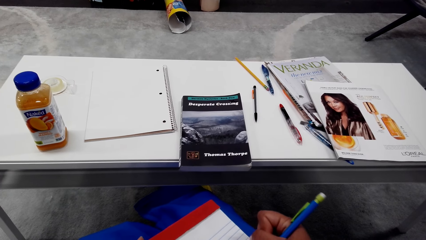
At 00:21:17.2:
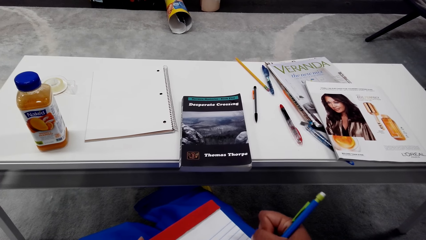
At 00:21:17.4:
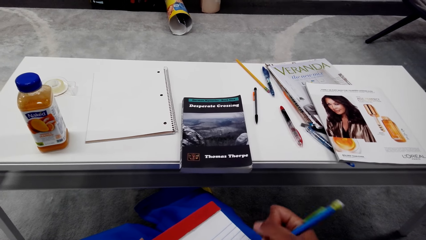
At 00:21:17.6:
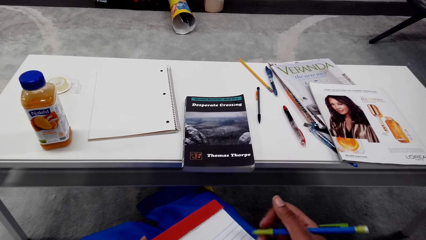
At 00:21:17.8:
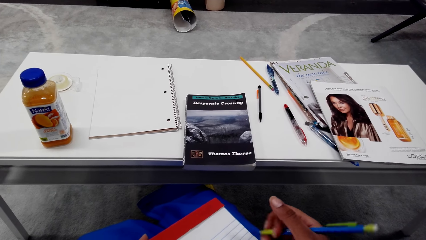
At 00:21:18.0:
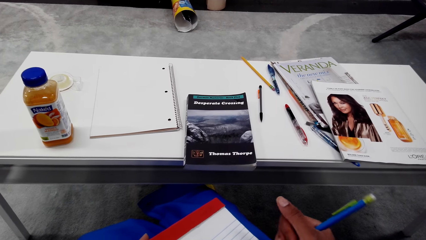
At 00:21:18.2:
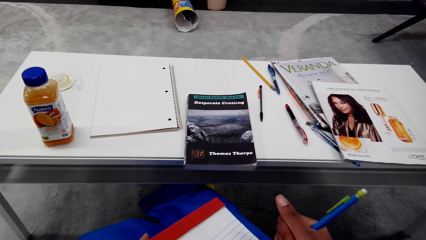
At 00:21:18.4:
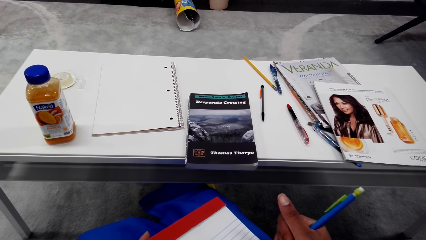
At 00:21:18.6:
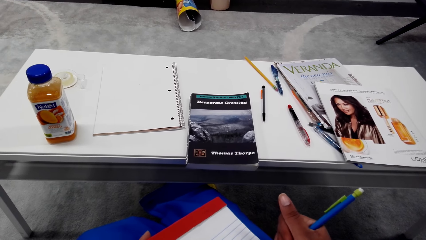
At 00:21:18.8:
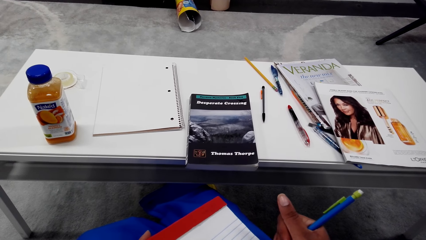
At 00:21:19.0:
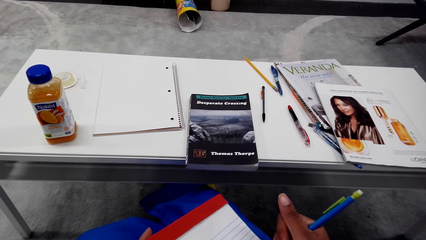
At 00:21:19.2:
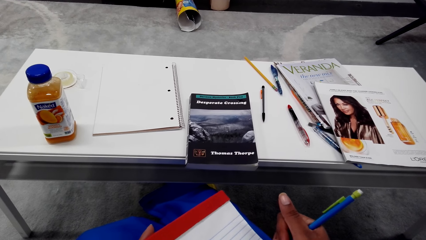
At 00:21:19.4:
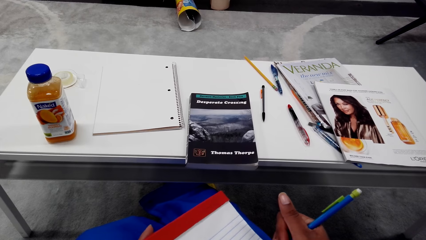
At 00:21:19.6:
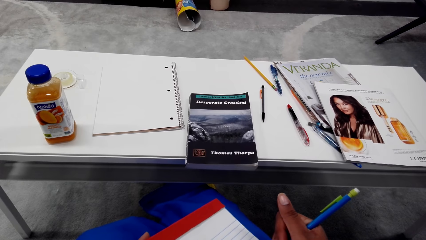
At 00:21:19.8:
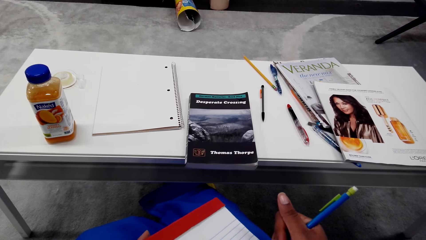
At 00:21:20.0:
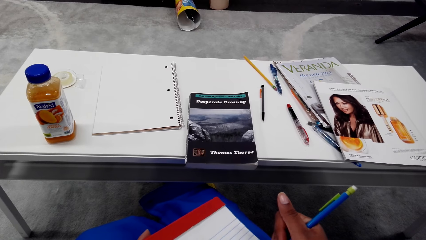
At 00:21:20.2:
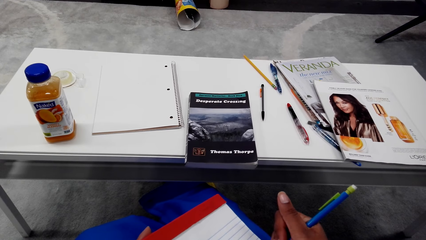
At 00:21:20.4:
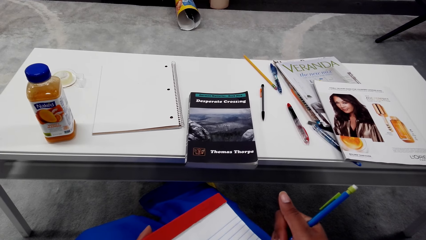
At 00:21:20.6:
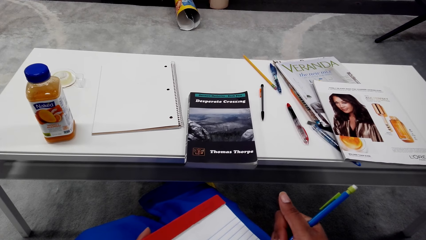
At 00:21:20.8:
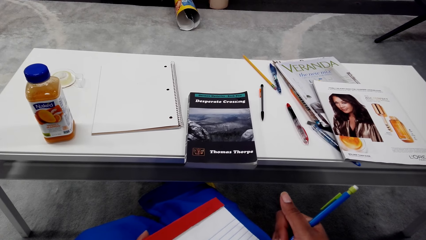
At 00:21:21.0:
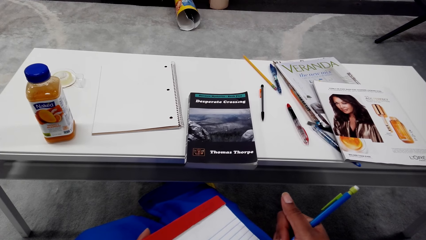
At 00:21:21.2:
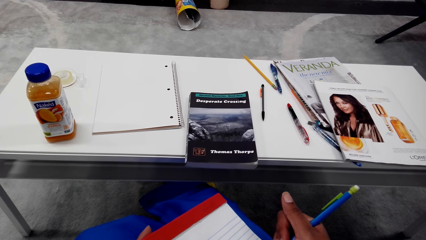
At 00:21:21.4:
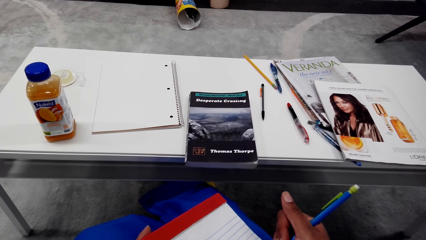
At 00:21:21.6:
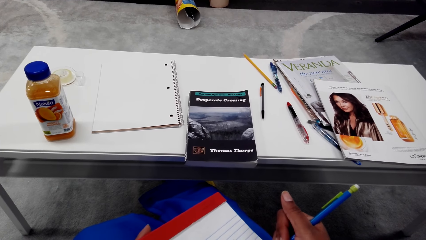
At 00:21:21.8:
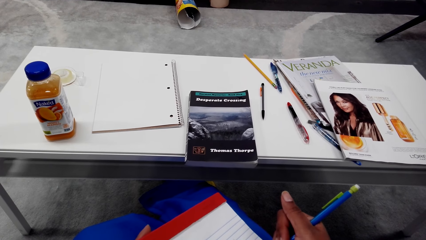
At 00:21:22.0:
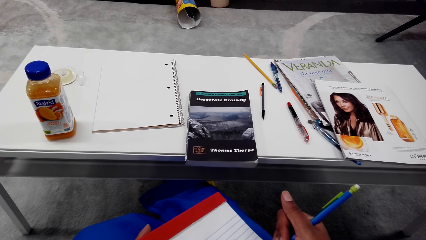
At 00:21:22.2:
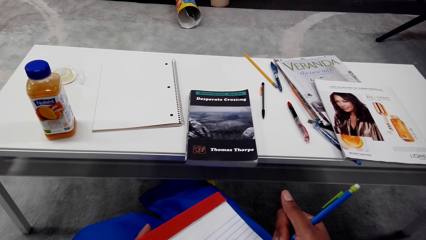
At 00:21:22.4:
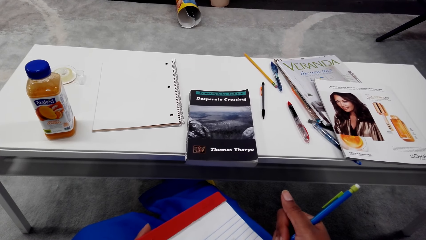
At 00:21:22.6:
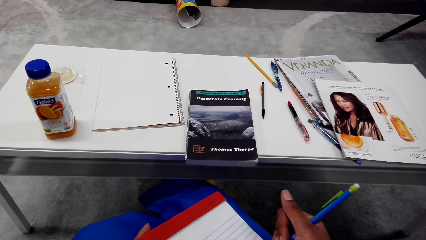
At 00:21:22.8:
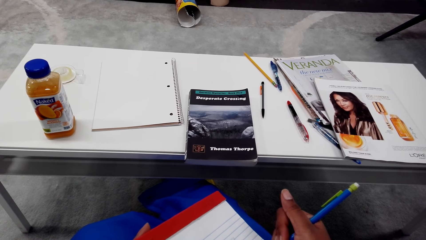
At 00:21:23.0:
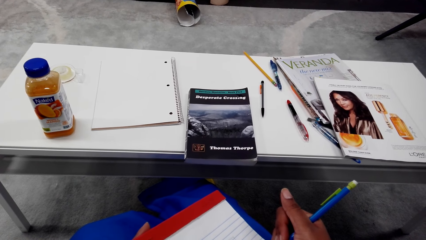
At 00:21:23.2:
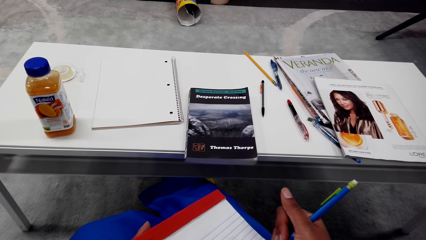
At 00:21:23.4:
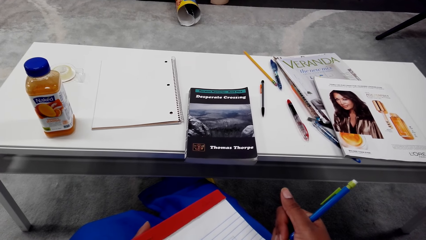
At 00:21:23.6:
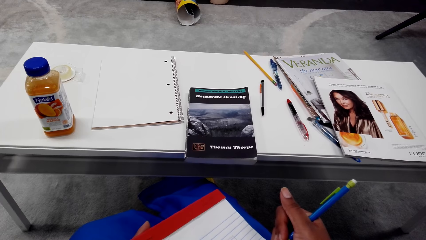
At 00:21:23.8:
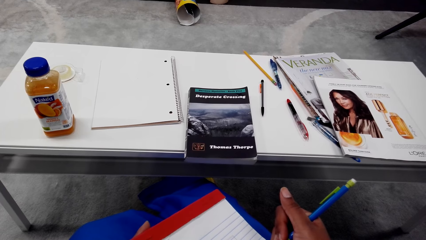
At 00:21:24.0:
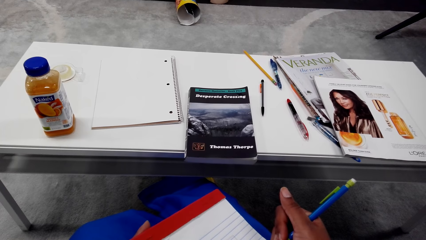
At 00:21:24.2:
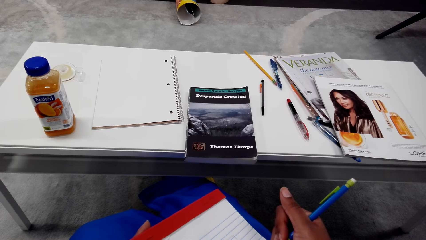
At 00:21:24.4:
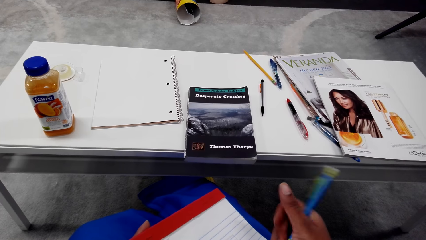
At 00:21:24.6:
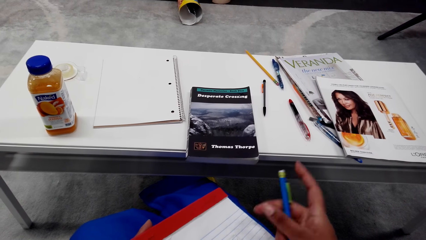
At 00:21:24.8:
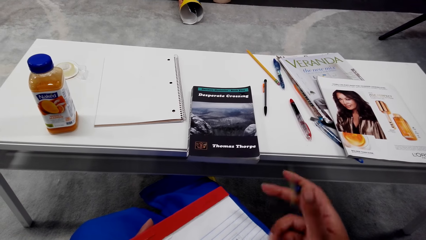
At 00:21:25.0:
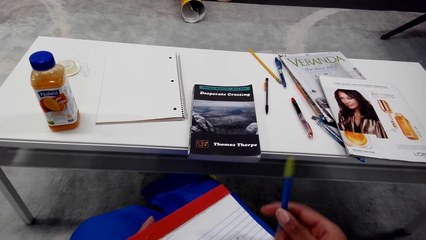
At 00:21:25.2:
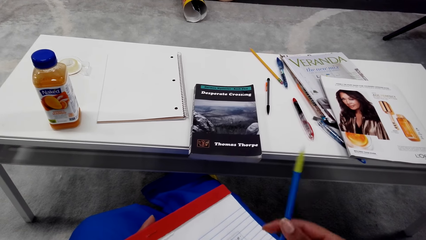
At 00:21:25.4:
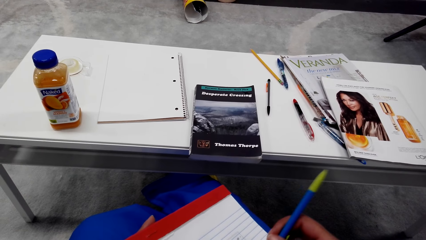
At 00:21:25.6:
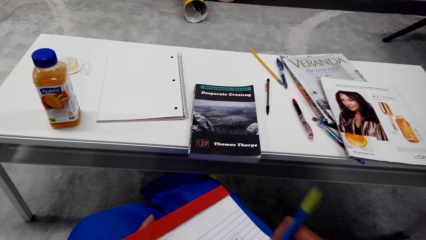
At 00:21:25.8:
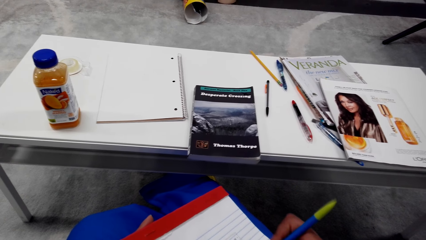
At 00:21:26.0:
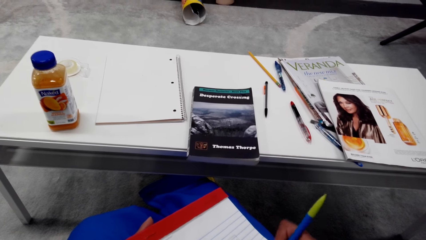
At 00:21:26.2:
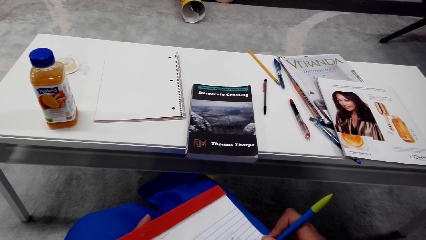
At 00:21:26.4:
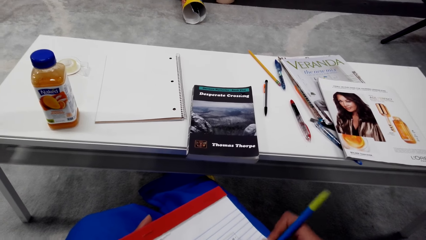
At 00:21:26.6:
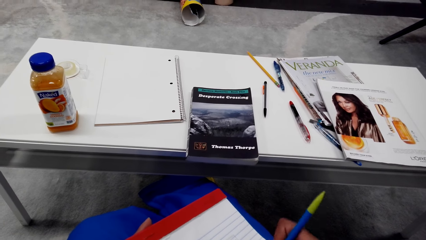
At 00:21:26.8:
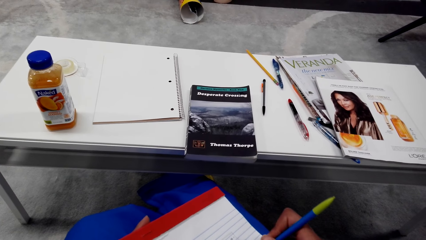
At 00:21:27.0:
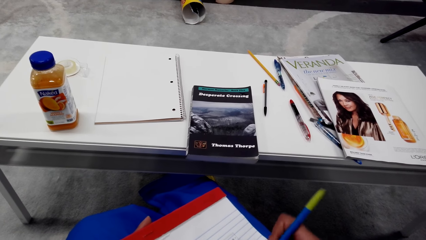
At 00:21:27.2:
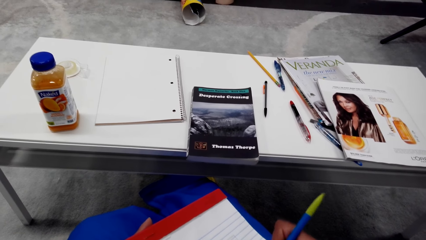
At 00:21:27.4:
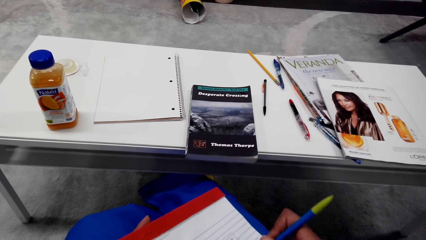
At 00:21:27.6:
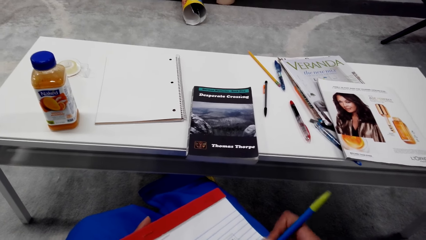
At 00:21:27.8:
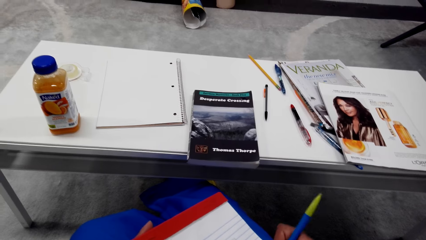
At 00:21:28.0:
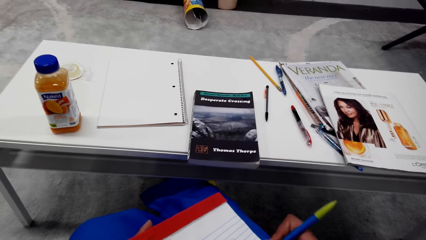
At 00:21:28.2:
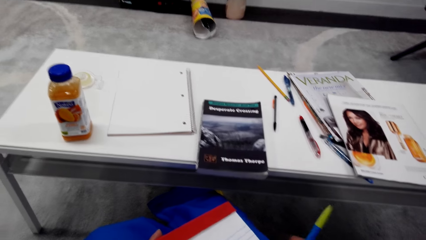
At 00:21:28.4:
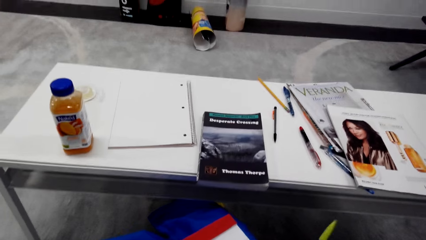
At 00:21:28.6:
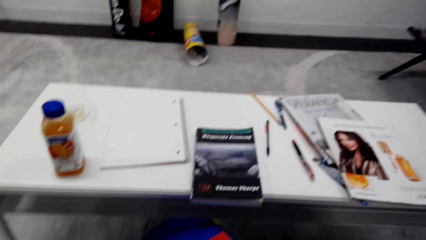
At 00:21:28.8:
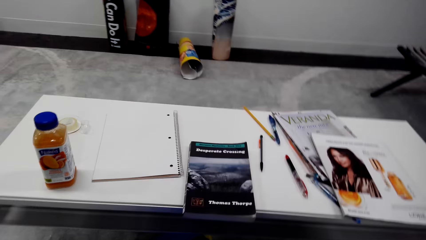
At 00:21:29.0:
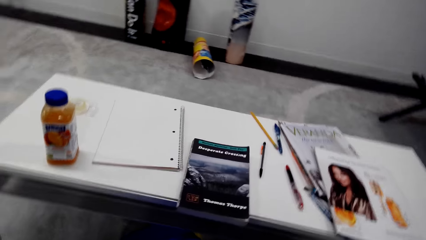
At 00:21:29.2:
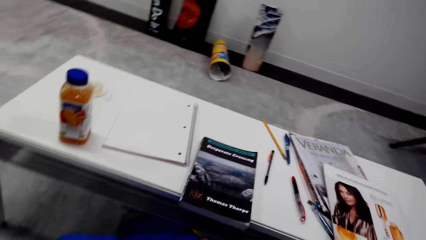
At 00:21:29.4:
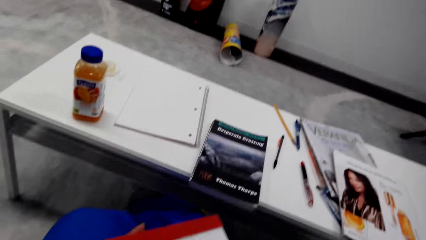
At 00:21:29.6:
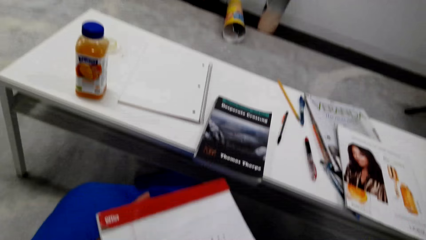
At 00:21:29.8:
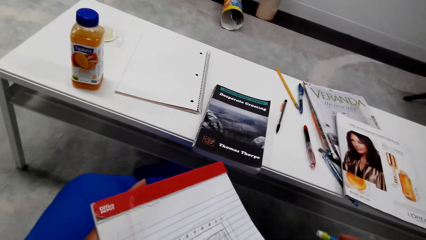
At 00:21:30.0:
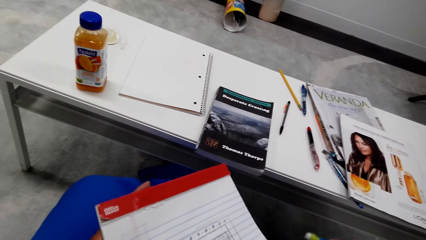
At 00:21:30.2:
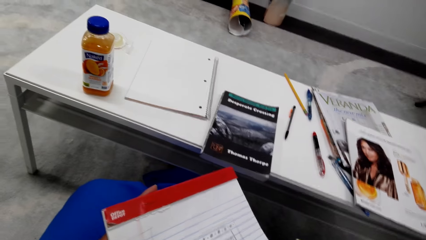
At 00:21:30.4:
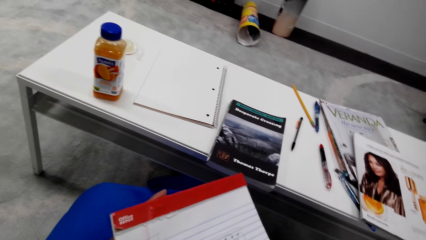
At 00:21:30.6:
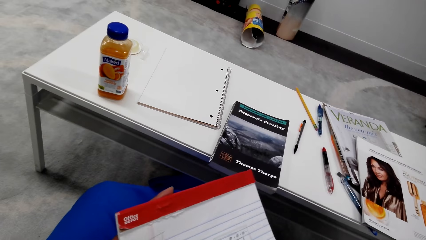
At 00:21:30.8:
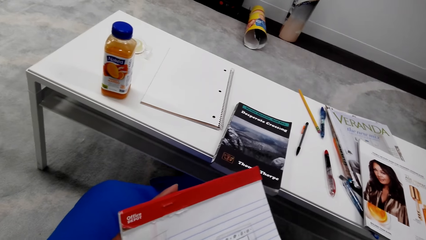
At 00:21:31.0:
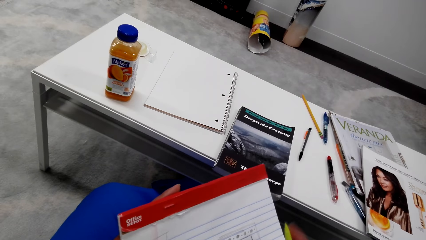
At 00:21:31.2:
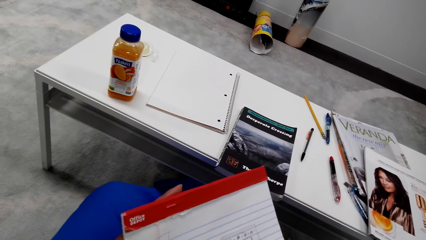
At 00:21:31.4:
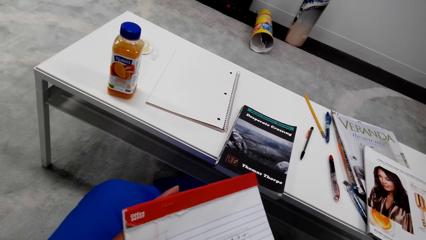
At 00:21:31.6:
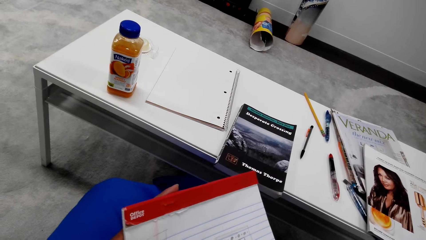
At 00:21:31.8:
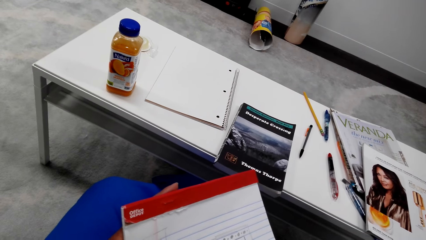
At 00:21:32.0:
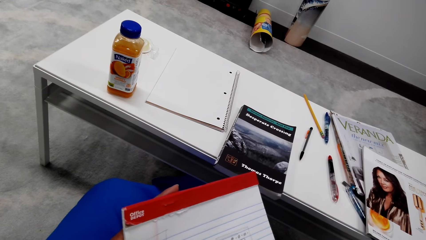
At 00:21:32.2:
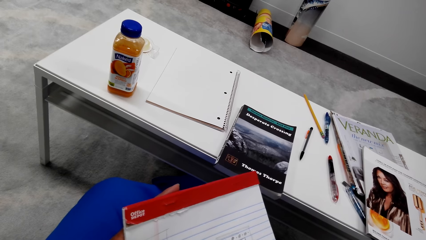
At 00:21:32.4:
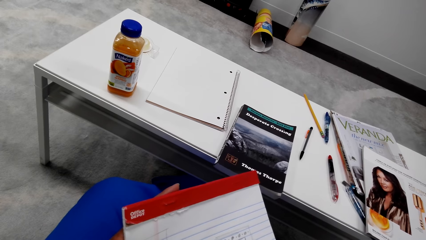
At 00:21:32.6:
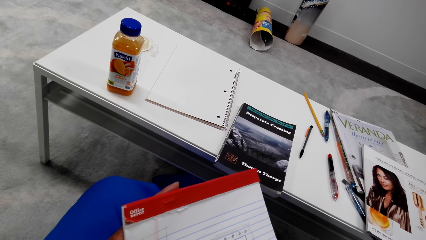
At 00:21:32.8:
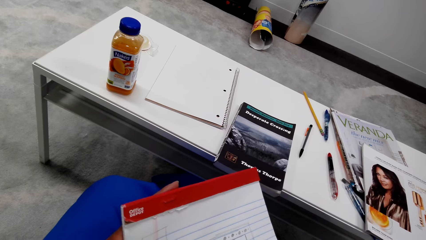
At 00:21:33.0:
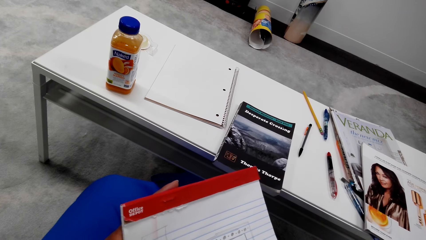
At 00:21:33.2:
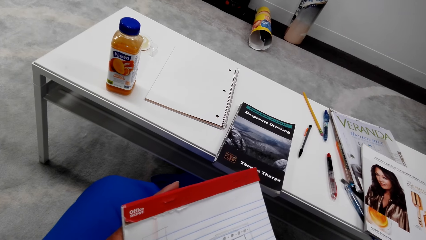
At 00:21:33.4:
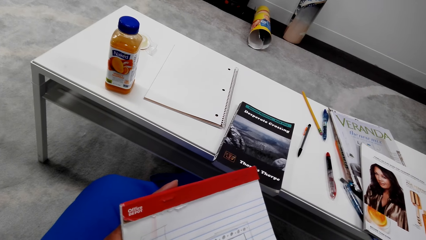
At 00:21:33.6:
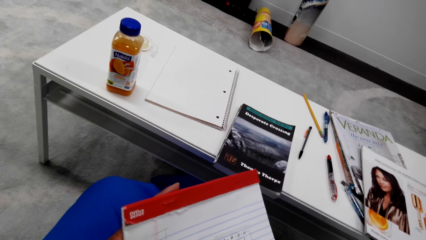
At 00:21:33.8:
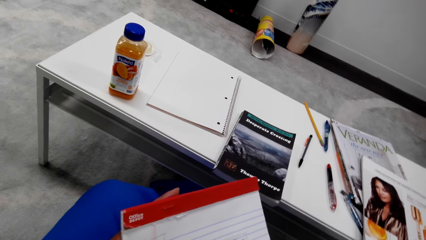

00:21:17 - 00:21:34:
The camera wearer stops drawing on the book with a pencil. They look on the book. They rub on the book with a rubber pencil.
